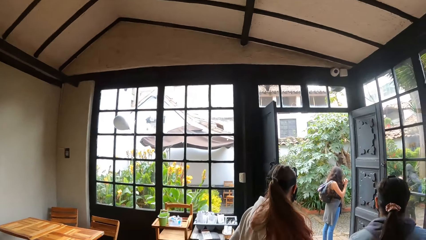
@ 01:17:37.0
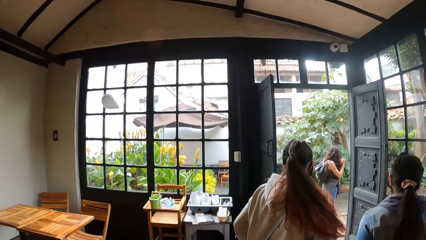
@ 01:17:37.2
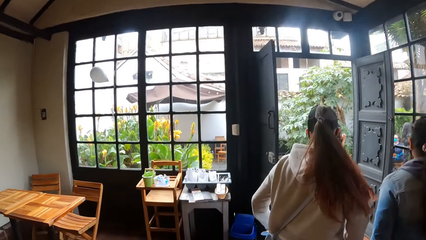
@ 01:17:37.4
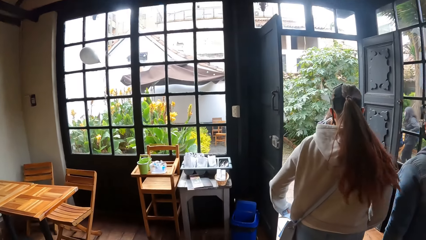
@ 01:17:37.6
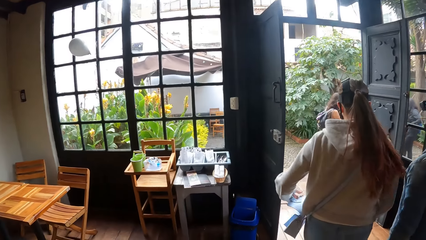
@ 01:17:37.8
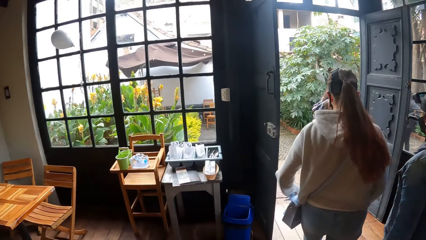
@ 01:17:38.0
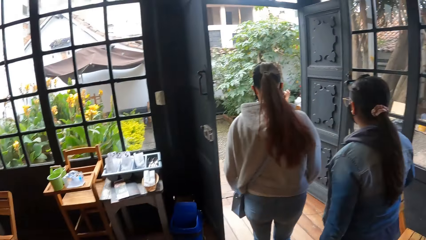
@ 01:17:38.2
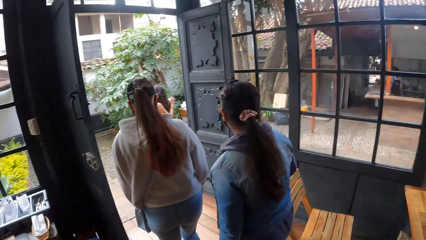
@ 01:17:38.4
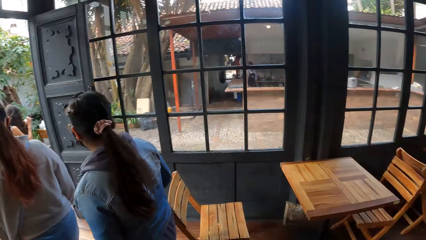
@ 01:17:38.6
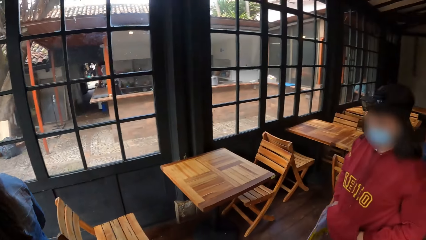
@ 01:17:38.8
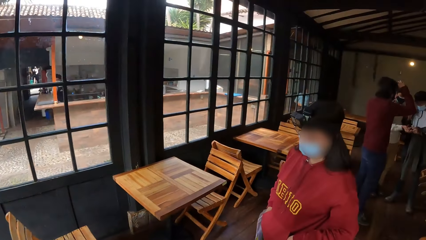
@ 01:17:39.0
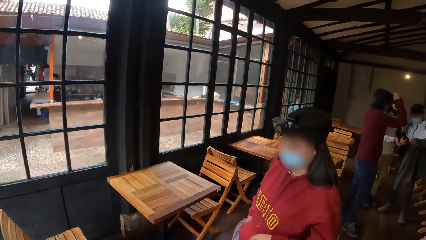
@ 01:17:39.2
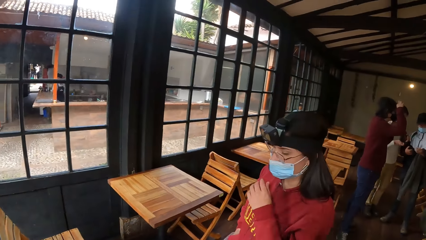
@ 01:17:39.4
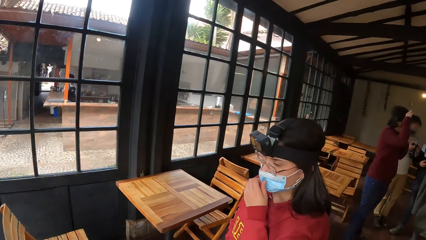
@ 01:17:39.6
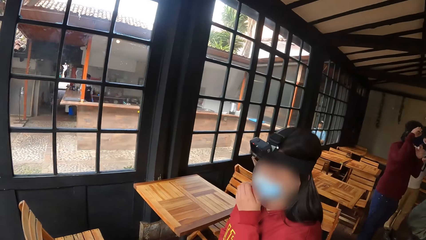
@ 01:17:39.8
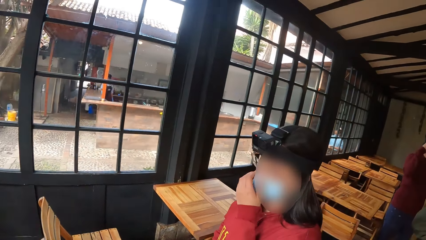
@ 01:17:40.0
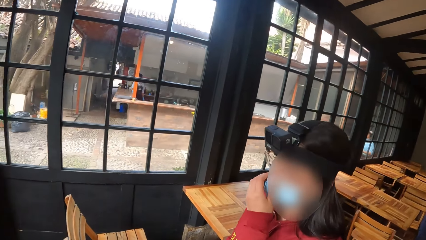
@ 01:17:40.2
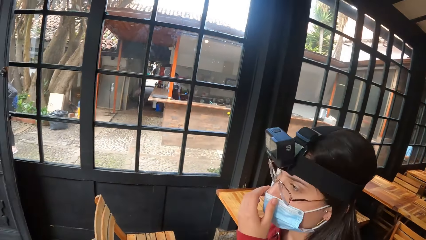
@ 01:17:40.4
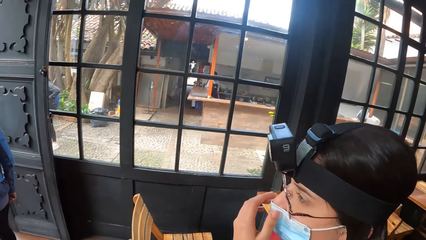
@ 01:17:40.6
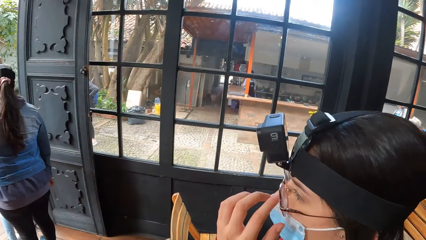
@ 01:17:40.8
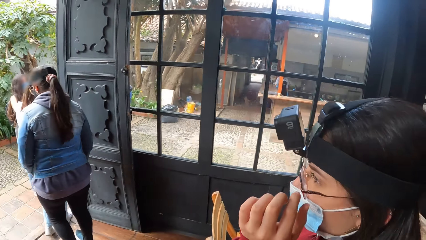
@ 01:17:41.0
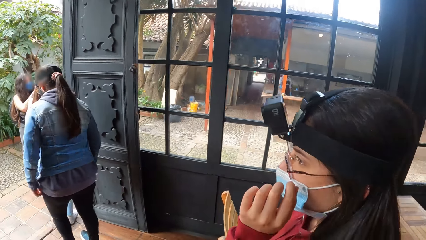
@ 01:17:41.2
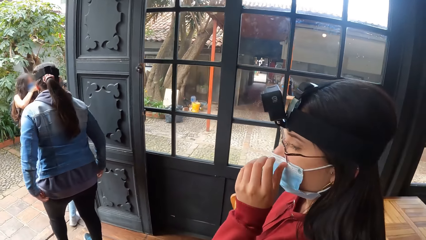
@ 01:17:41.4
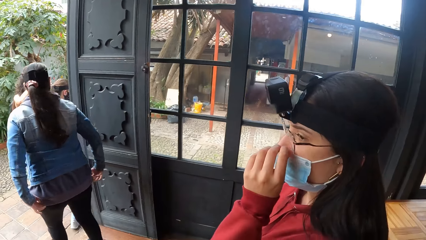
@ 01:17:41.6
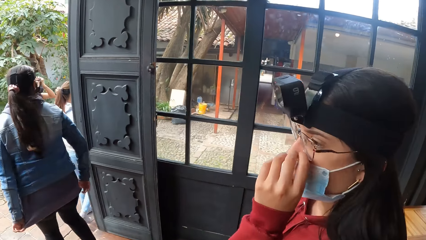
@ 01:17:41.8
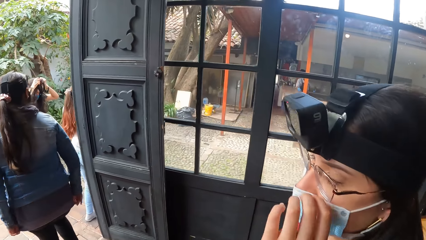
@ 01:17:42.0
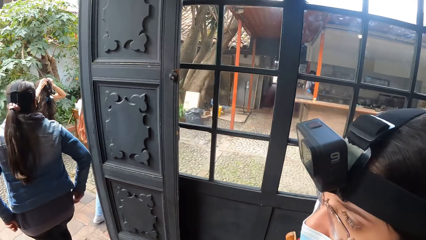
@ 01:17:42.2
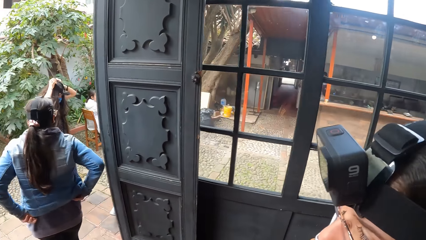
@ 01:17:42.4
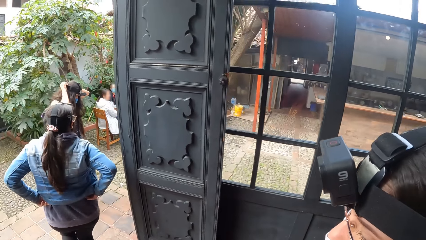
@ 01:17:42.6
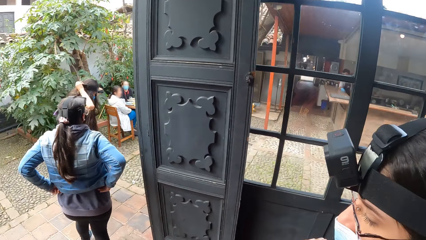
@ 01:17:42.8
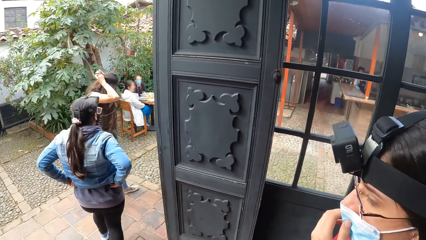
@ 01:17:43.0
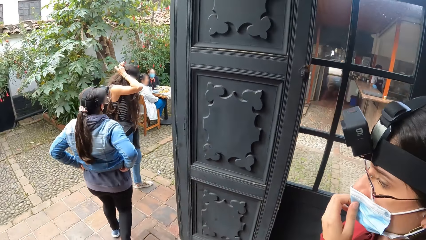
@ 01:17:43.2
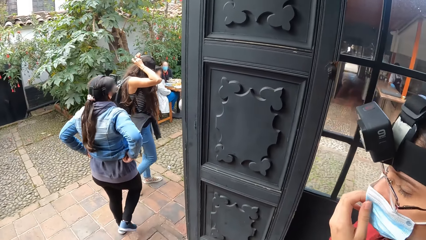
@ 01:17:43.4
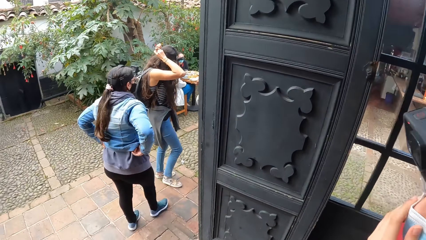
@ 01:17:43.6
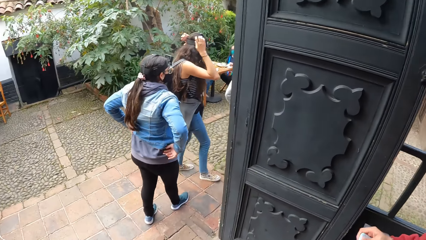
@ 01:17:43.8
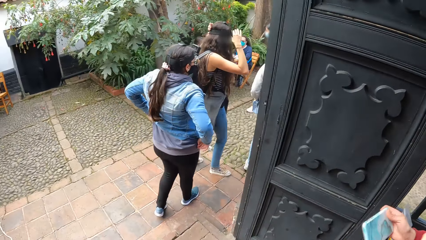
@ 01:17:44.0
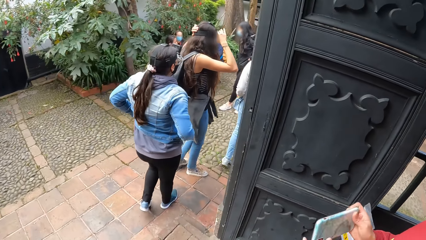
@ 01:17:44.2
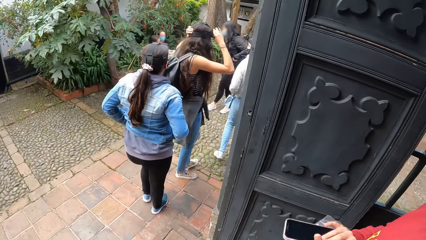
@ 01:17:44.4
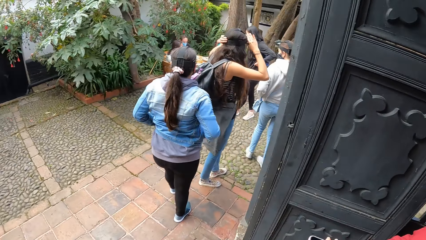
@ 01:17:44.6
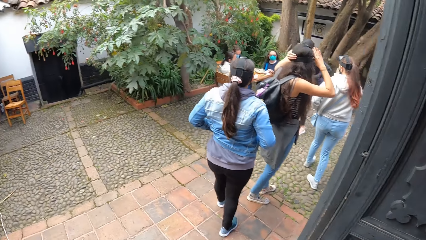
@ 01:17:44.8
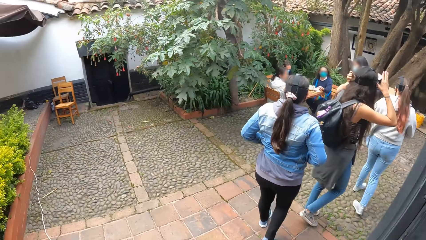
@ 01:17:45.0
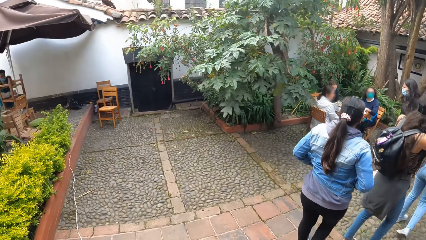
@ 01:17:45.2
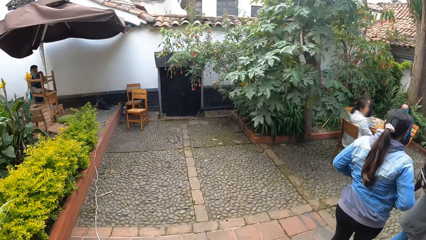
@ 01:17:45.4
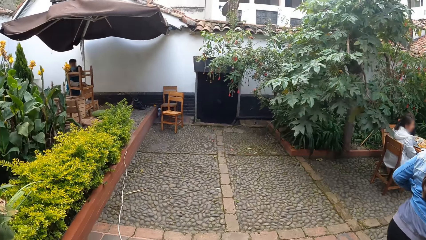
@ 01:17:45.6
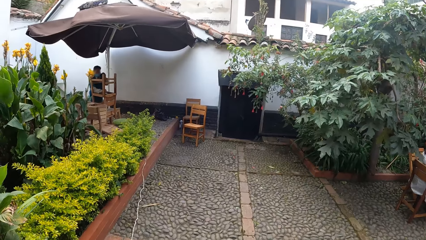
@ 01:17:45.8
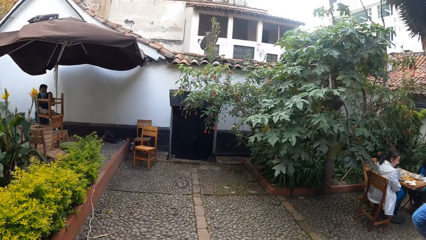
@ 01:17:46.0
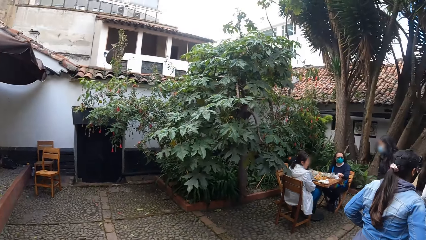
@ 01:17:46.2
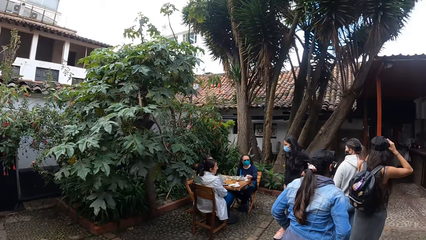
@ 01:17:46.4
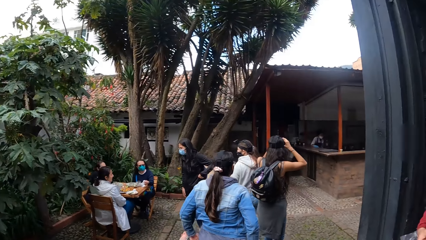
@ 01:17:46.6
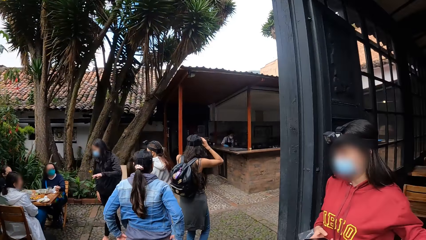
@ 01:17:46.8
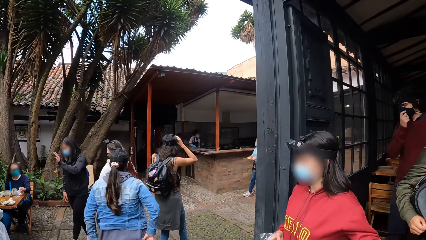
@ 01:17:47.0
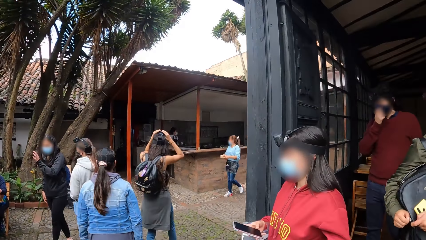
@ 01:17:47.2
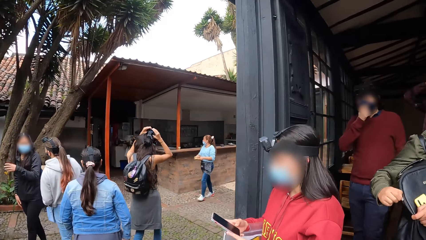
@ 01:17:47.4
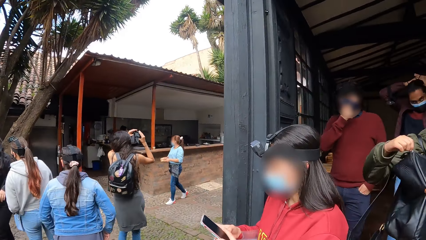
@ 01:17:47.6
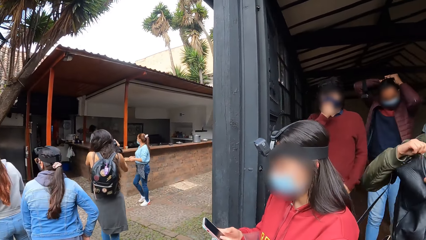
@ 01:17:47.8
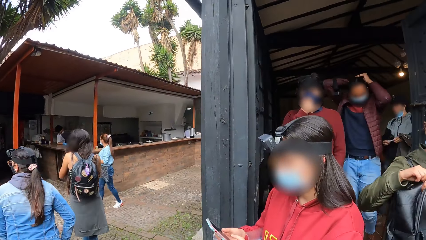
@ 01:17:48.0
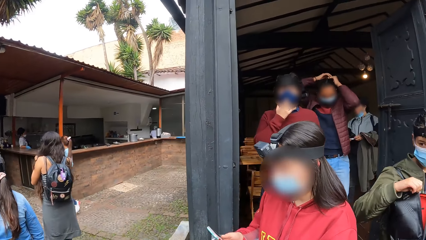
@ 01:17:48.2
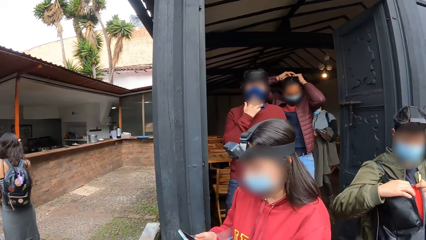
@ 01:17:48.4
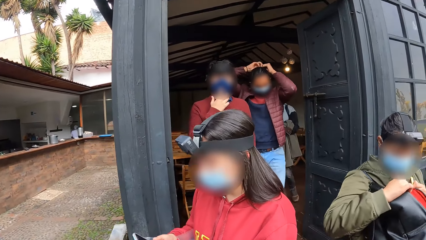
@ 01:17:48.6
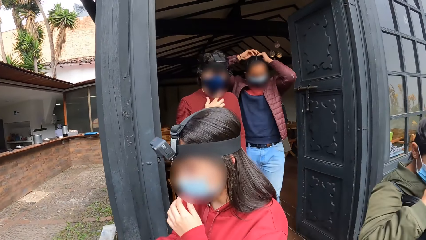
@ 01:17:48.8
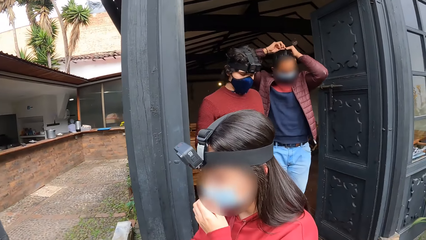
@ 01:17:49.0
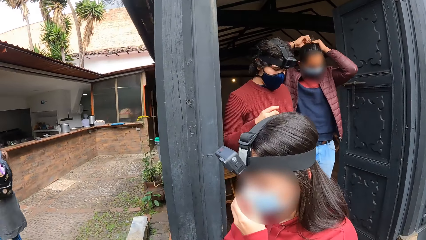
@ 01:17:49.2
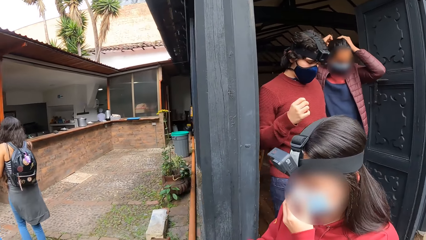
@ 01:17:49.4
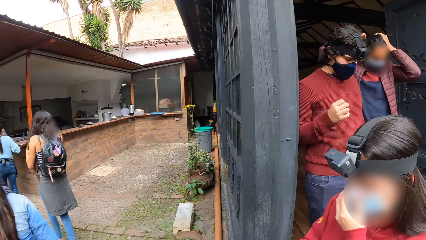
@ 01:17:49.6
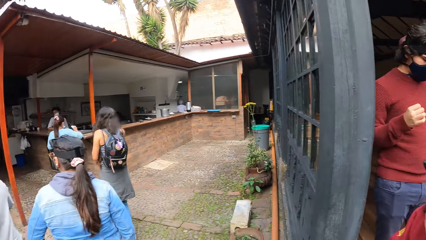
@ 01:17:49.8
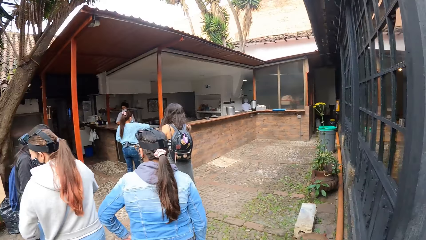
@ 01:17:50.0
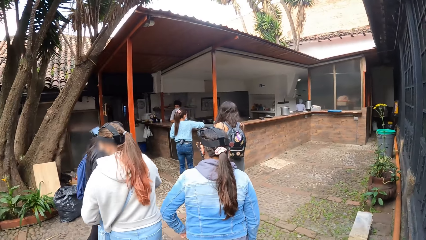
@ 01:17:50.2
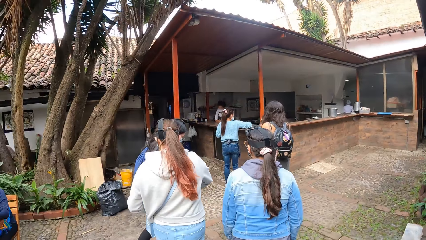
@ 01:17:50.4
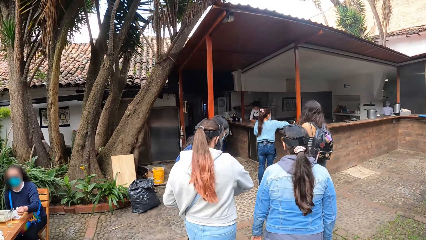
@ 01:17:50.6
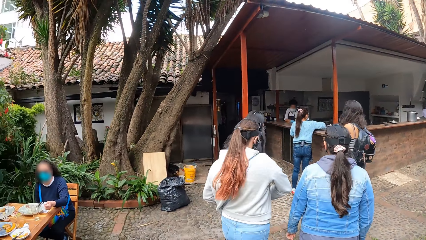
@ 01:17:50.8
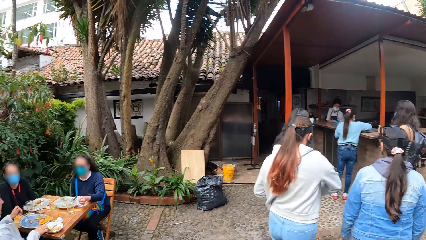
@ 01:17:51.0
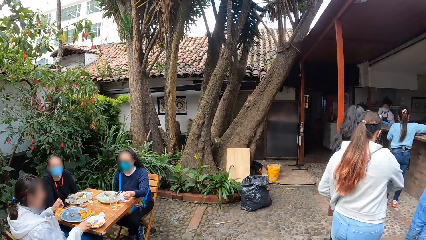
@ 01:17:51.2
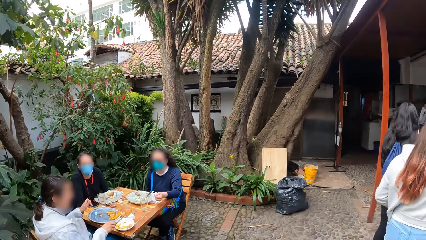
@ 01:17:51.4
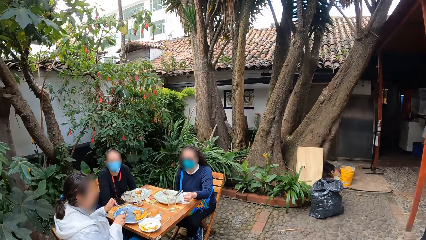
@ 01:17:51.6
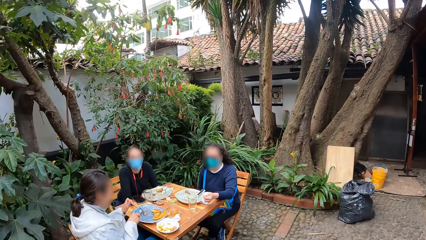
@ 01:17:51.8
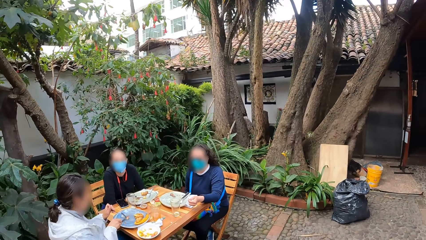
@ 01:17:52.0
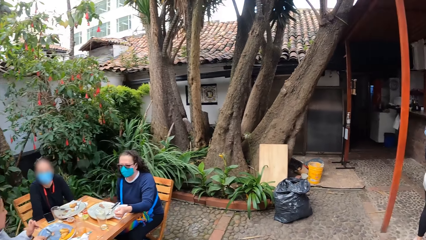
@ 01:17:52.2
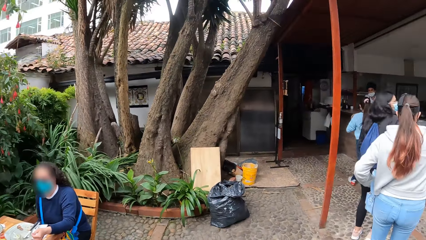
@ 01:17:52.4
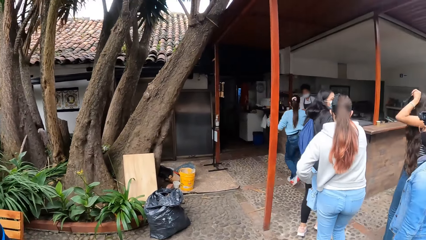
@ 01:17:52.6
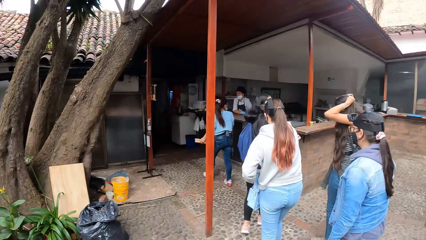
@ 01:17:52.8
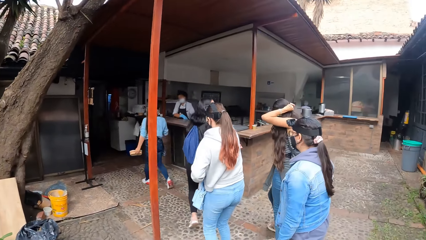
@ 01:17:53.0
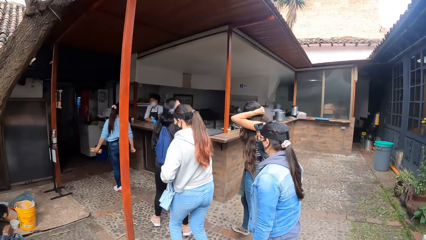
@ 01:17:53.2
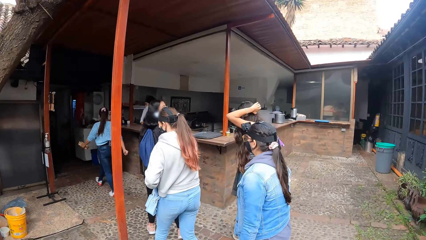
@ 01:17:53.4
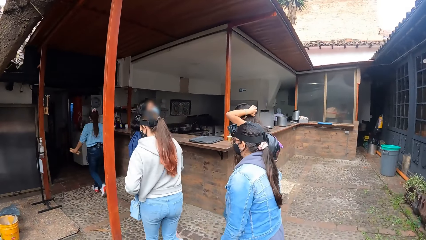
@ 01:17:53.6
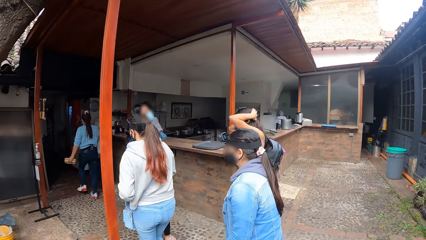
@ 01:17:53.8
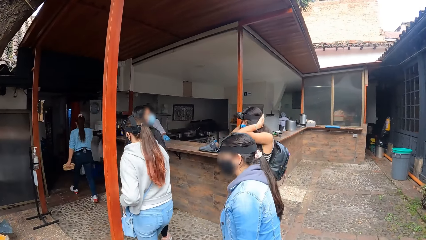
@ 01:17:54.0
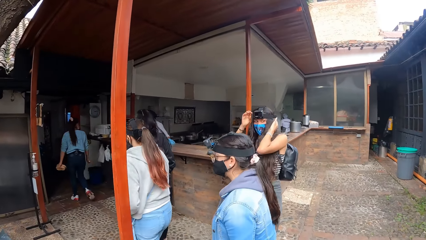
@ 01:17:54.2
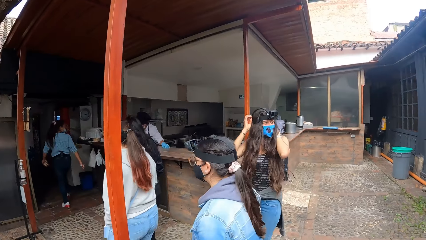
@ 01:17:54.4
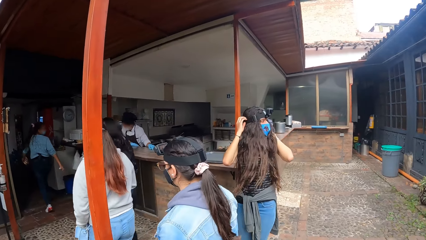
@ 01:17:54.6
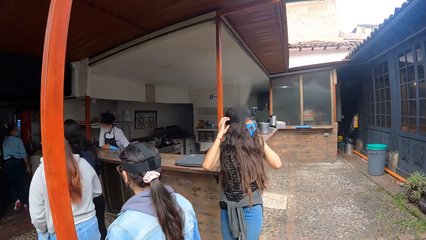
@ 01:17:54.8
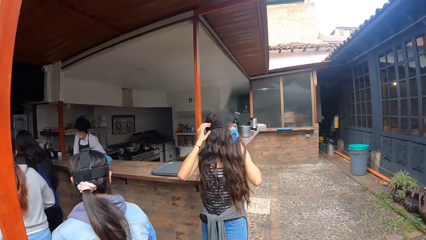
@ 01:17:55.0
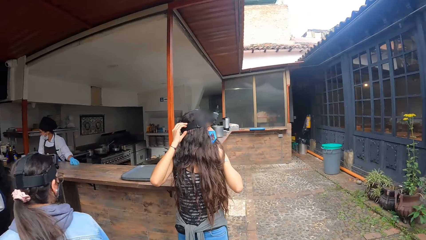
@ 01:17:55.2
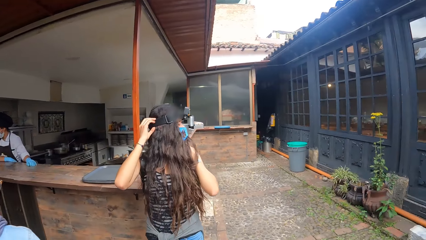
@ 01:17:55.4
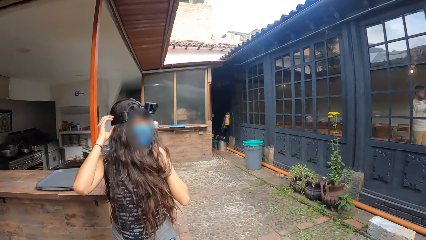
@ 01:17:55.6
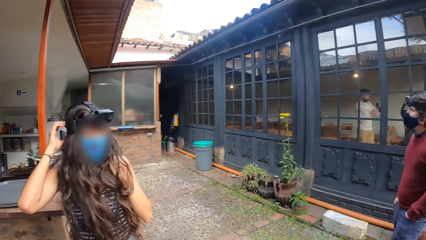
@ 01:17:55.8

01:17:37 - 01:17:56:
A woman walks towards the door. Another woman adjusts the nose mask on her face with her left hand. A third woman walks out of the house. The second woman adjusts the nose mask on her face with her left hand and holds a mobile phone with both hands. A fourth woman adjusts the camera on her head with both hands. The camera wearer walks out of the house and walks along. The second woman walks out of the house. A fifth woman zips a bag with her right hand. A man adjusts the nose mask on his face with his right hand. Another man walks out of the house. A third man adjusts his hair with both hands. A sixth woman adjusts the camera on her head with both hands.
